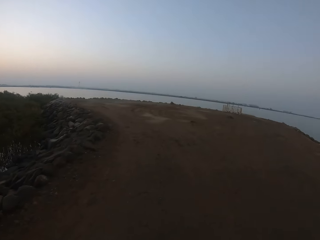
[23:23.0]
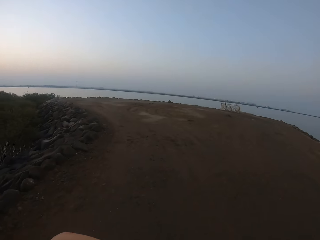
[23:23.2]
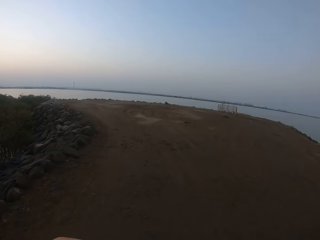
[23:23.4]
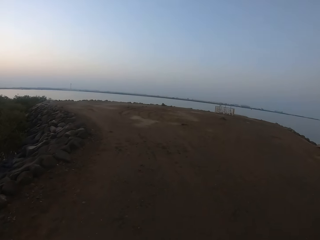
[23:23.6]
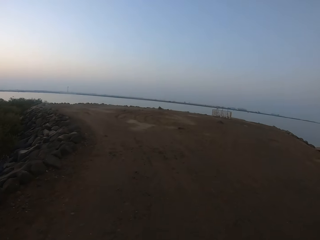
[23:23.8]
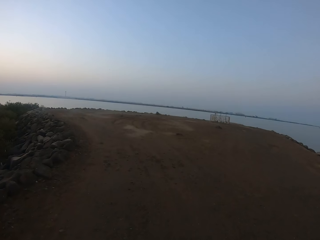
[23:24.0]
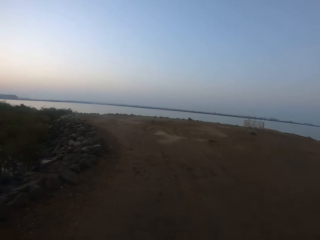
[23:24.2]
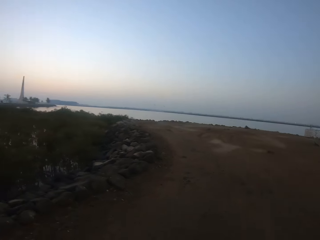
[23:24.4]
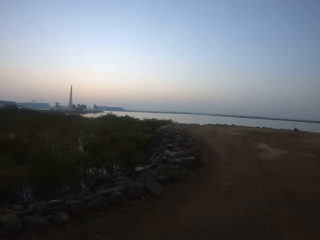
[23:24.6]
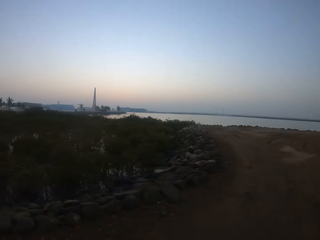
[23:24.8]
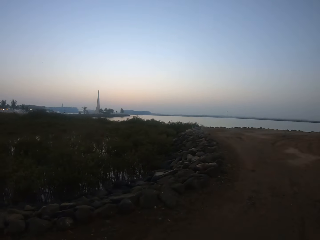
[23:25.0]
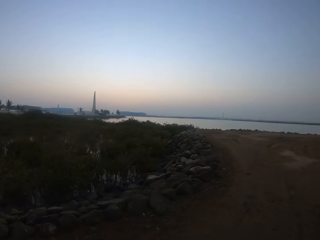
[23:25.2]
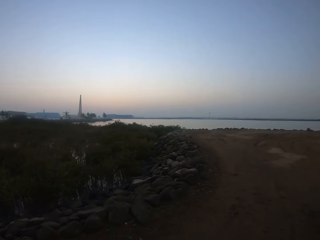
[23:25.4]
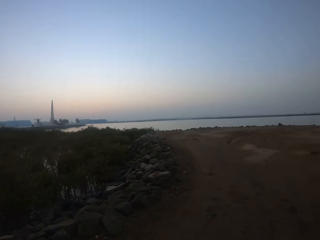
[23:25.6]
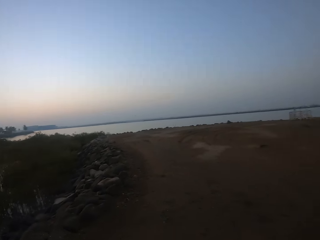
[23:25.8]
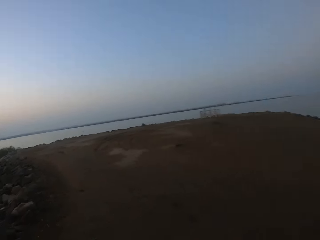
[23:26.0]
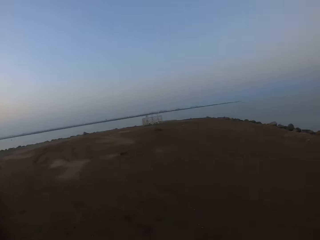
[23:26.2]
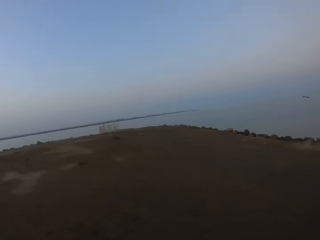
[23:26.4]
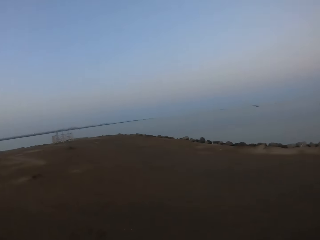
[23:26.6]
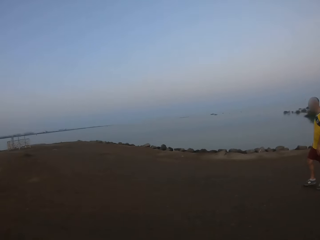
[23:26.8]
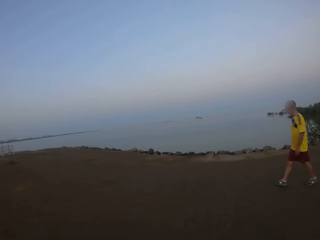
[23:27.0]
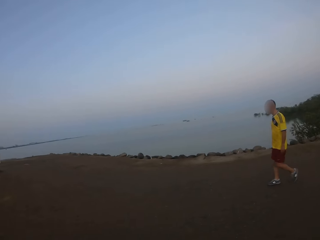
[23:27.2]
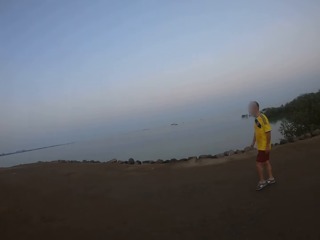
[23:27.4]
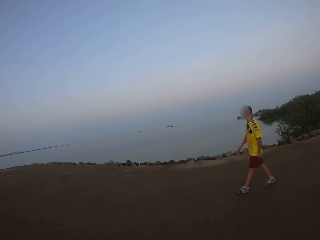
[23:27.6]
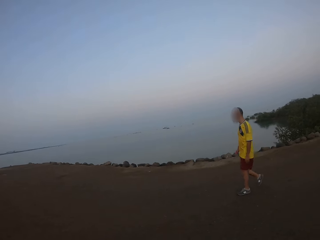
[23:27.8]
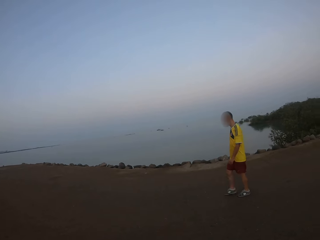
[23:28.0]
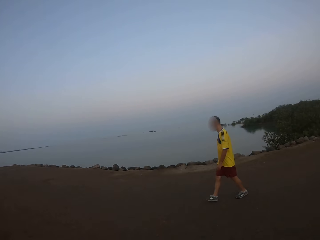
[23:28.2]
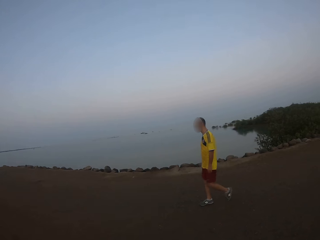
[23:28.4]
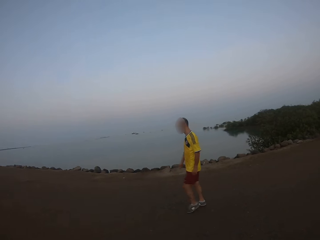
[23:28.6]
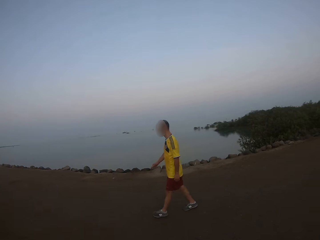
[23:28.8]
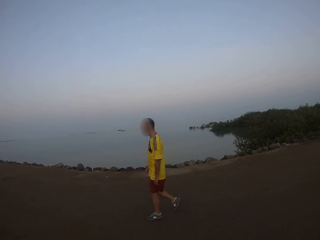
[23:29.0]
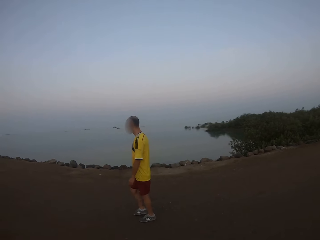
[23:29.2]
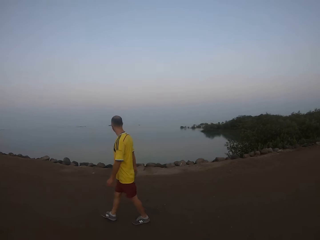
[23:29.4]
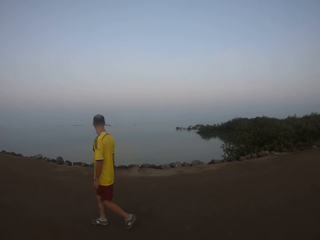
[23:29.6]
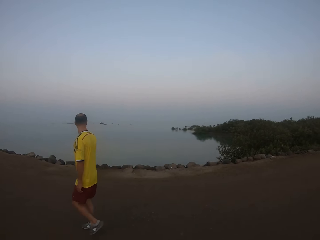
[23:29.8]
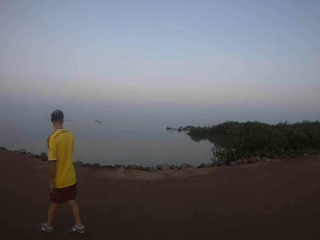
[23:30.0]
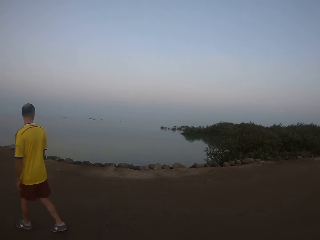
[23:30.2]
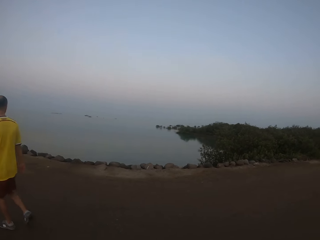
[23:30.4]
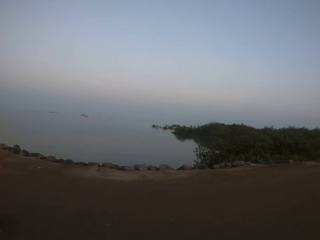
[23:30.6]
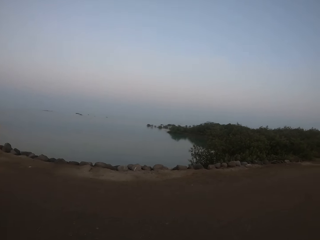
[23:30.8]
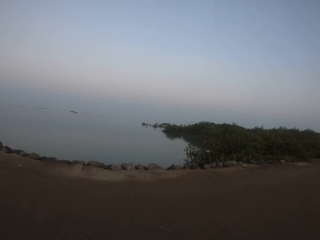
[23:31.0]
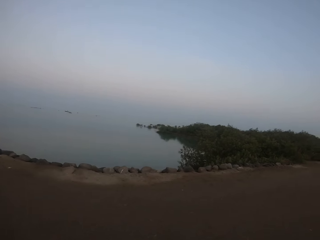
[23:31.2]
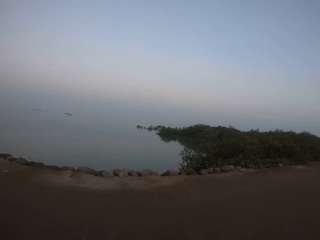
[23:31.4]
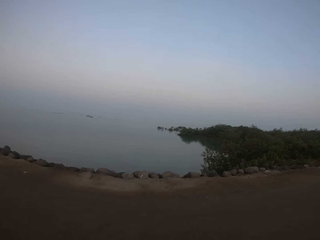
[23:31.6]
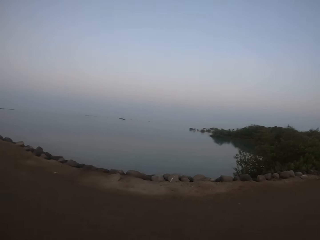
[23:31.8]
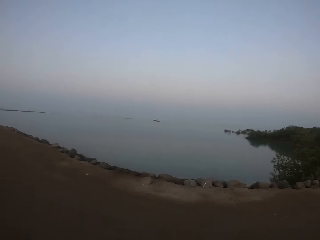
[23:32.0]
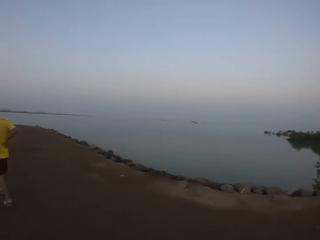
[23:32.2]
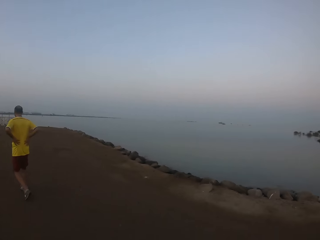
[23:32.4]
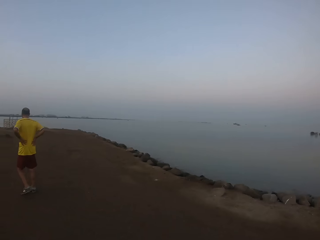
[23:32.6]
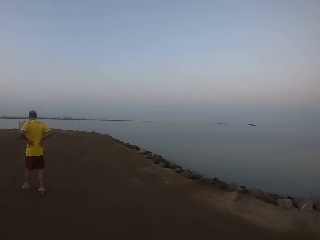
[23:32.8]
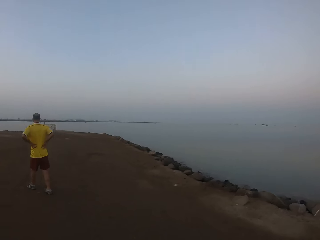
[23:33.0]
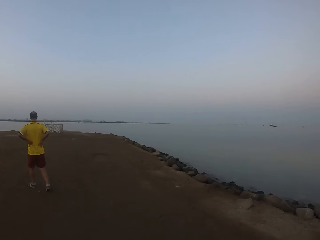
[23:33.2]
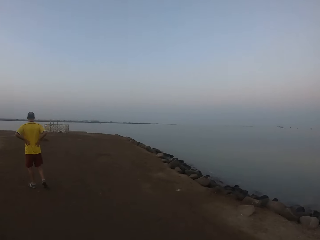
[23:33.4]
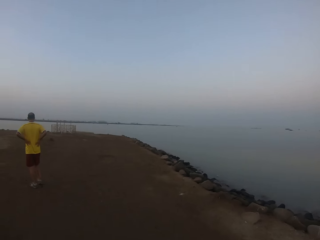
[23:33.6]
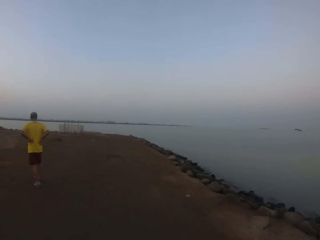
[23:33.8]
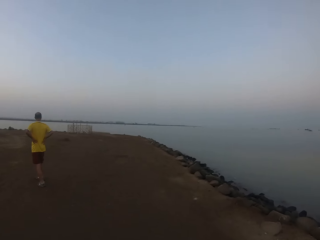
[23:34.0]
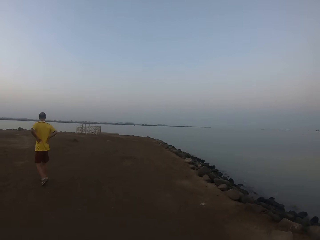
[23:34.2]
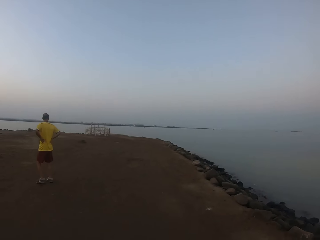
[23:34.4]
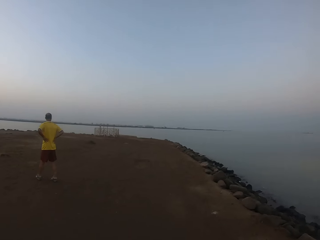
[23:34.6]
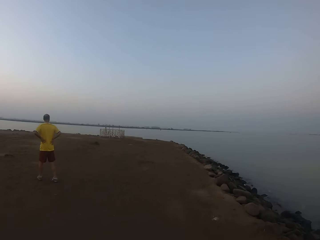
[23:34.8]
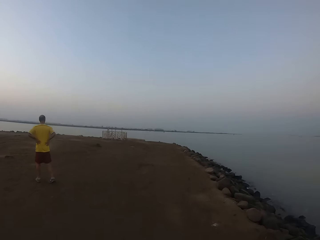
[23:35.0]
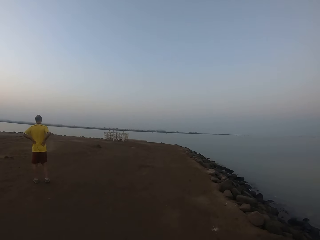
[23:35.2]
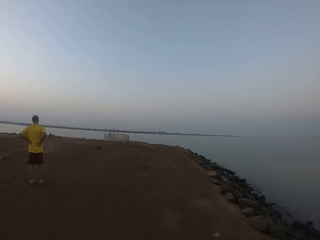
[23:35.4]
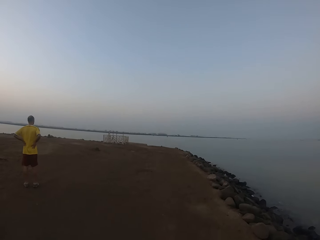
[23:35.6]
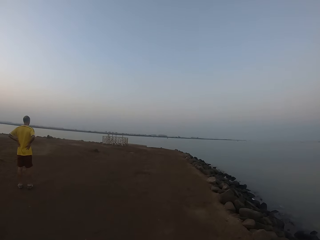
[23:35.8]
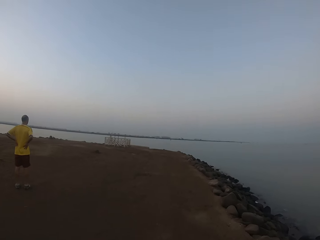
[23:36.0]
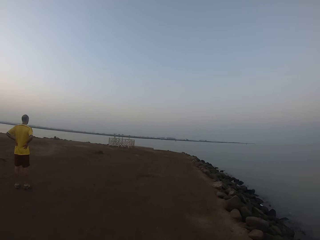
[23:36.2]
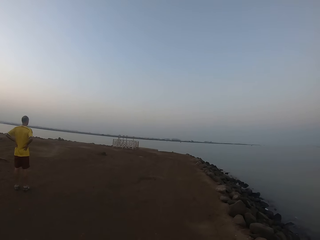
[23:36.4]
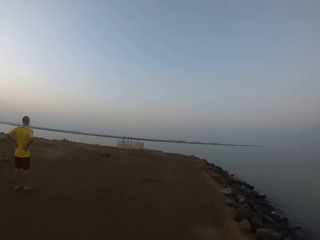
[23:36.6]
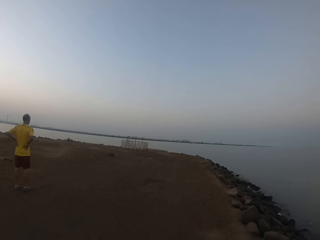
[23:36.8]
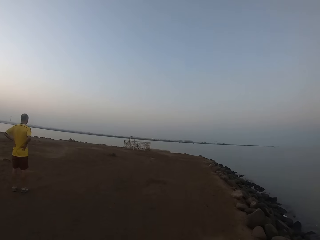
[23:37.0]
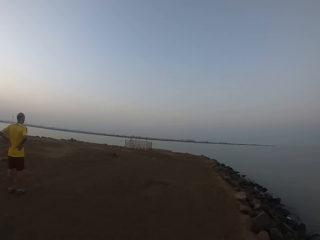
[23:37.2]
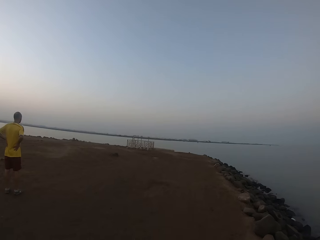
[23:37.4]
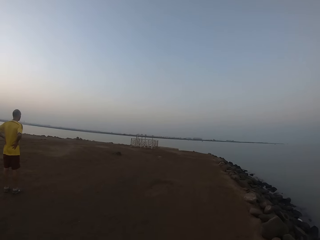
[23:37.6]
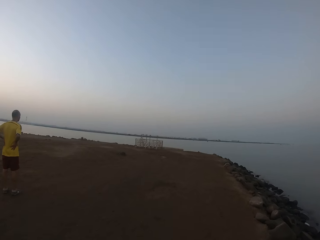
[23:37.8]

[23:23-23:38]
The camera wearer looks around. A man walks around. The camera wearer walks on the road. The man puts his hands on his waist, walks around, touches his waist, and looks around.

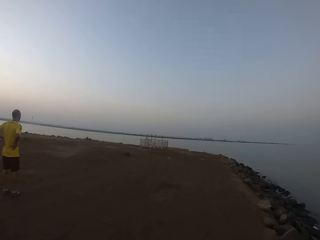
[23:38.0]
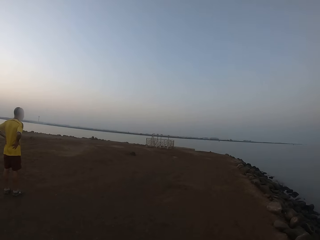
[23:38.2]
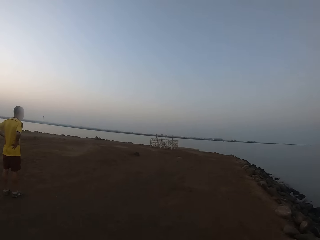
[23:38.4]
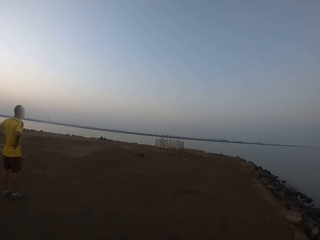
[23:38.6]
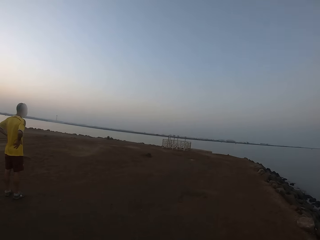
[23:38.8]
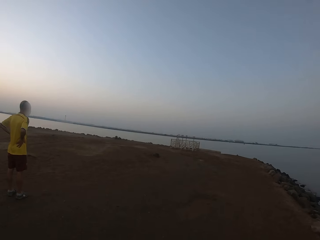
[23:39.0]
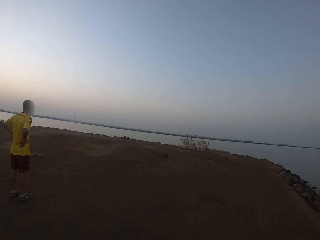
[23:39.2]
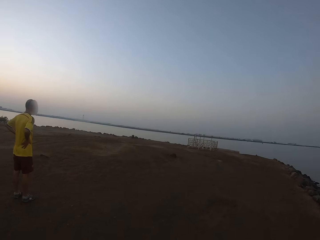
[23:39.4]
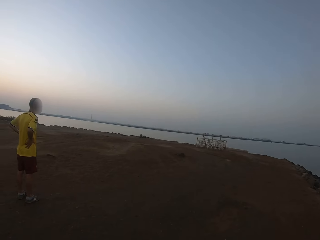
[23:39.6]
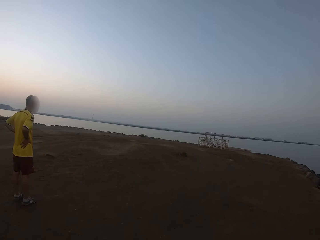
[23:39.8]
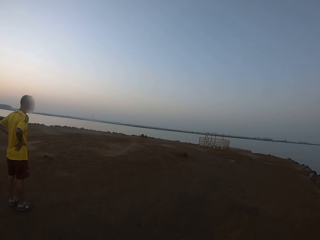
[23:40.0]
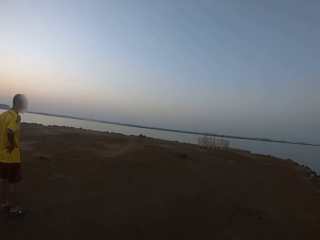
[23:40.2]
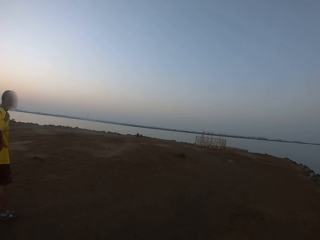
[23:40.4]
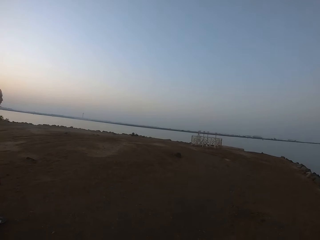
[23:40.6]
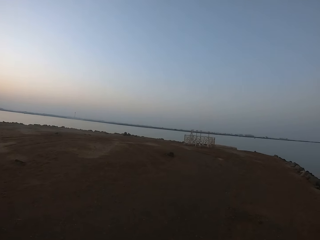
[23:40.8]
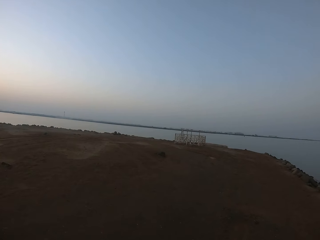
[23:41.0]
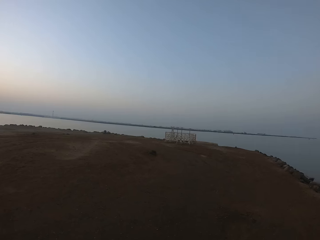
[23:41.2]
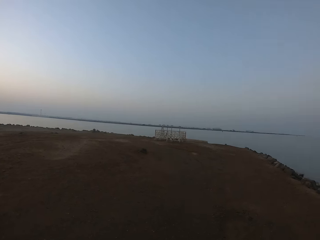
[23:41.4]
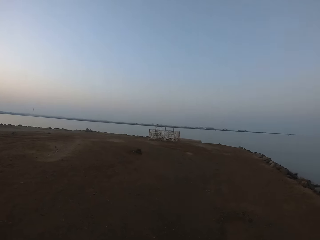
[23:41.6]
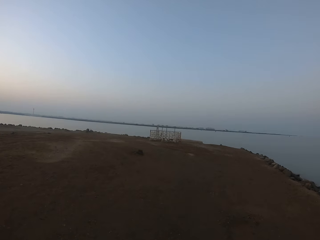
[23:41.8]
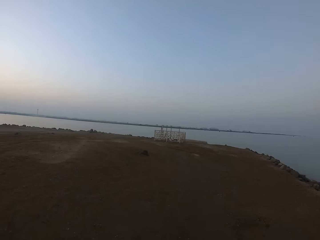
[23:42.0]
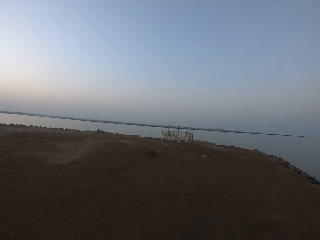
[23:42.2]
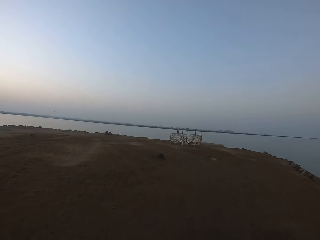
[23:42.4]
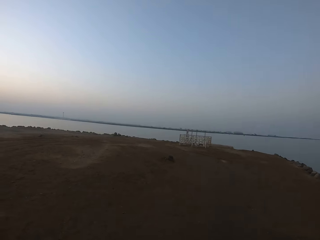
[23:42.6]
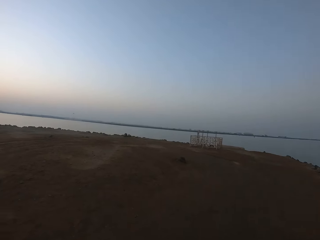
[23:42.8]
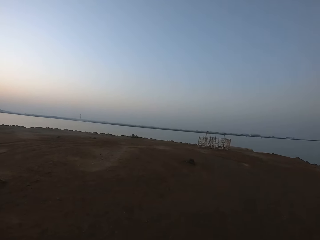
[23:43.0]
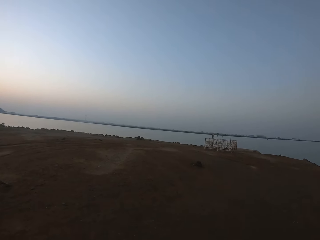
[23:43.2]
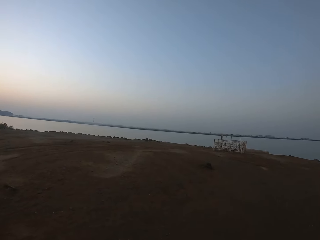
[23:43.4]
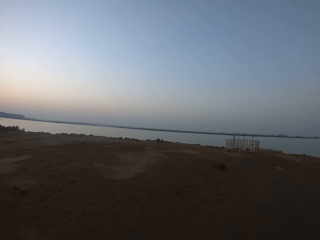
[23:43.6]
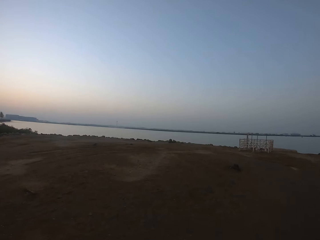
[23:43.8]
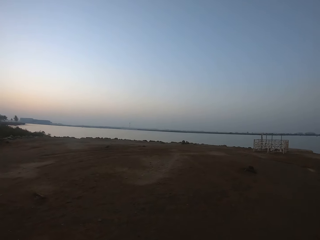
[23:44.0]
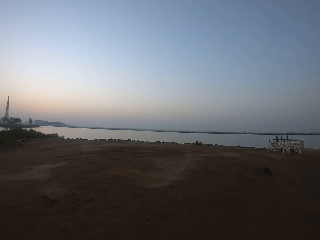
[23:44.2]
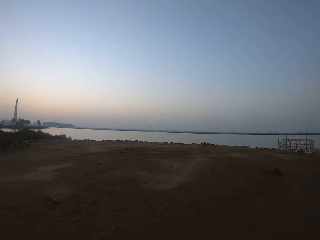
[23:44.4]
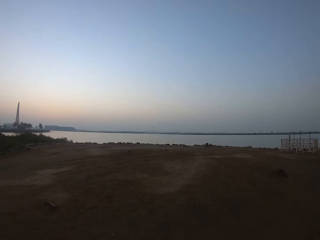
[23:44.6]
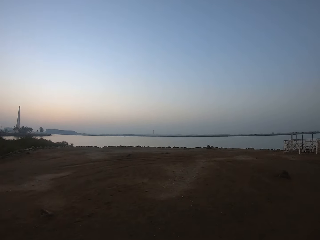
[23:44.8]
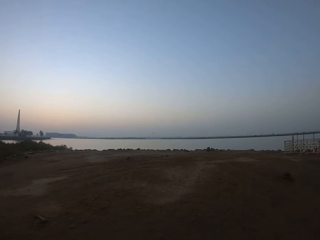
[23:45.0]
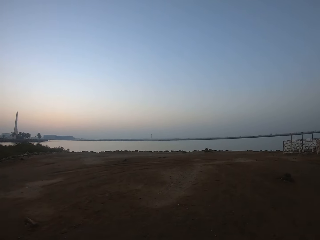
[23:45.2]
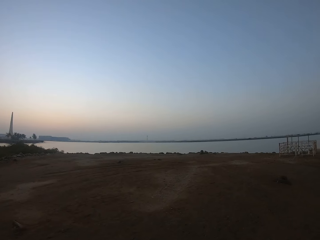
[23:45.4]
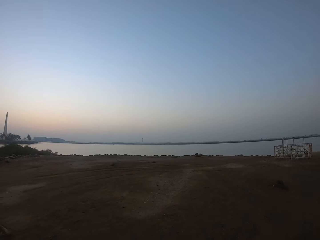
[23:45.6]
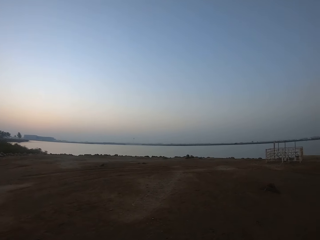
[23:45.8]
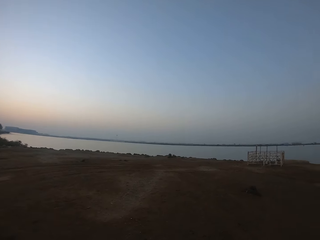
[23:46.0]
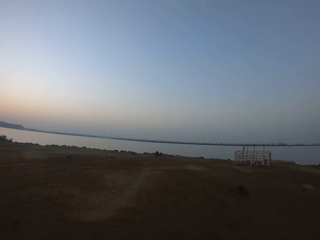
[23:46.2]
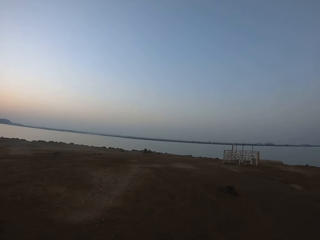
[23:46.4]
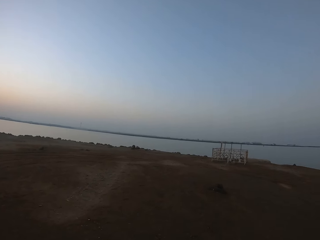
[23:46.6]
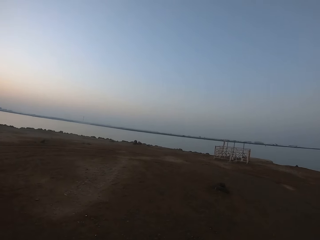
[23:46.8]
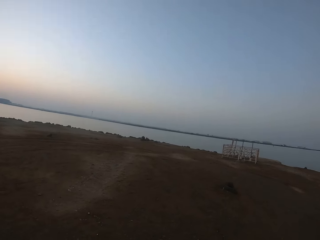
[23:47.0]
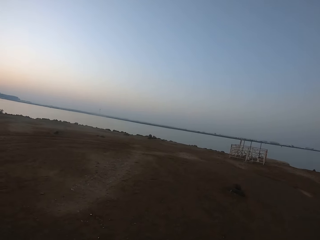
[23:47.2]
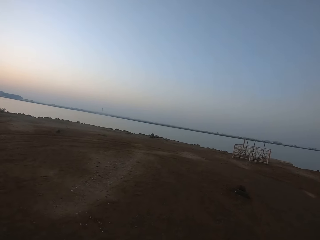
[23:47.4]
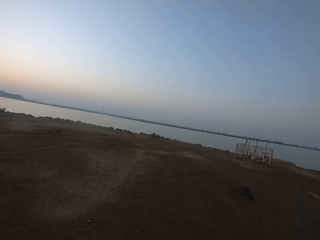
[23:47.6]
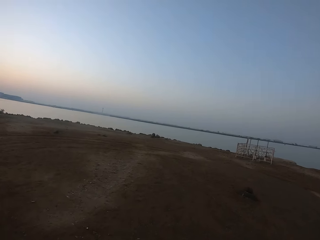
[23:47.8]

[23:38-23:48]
The camera wearer walks around.
